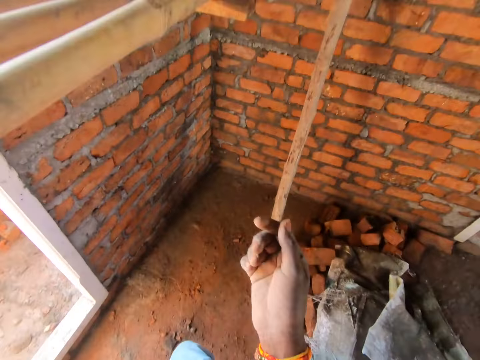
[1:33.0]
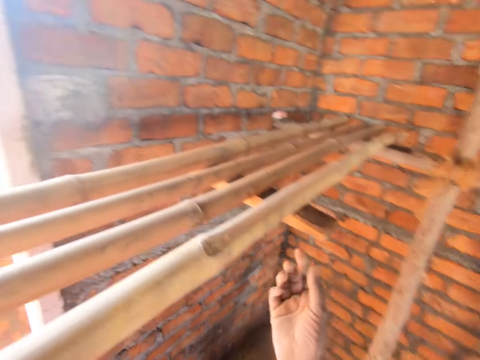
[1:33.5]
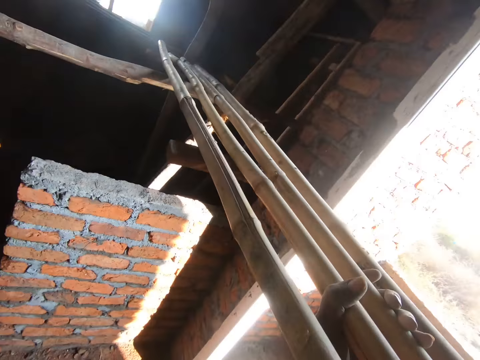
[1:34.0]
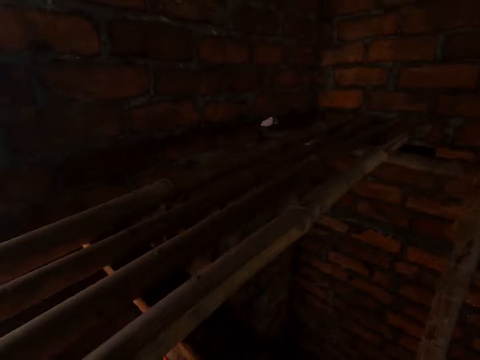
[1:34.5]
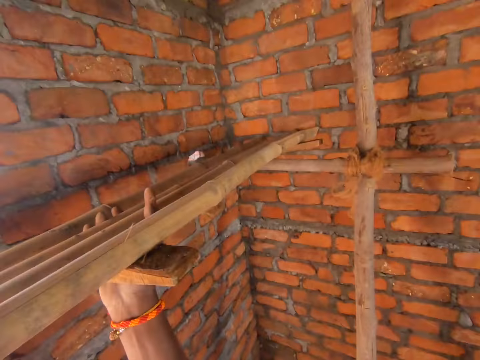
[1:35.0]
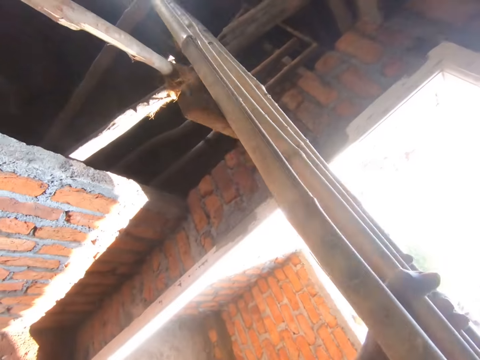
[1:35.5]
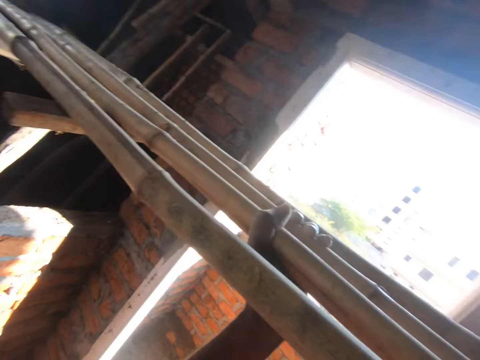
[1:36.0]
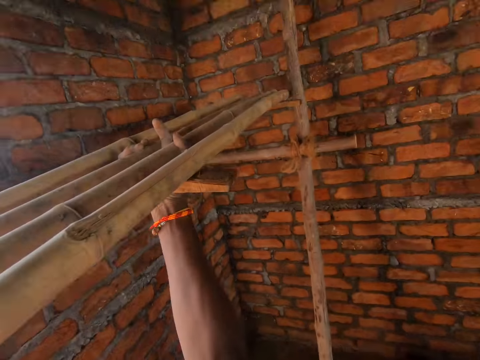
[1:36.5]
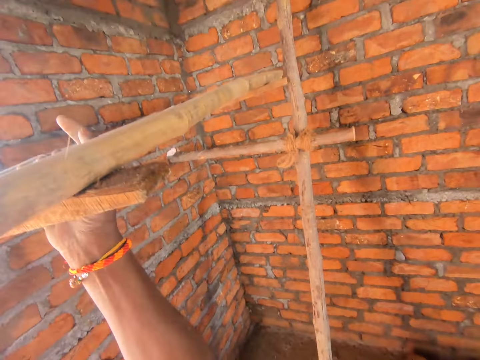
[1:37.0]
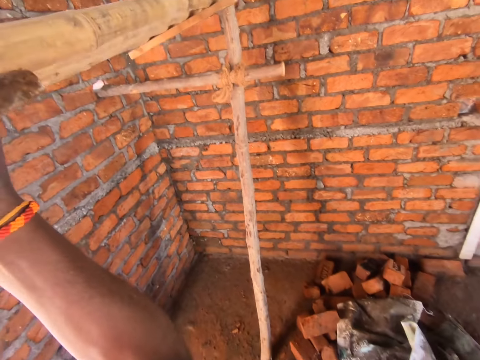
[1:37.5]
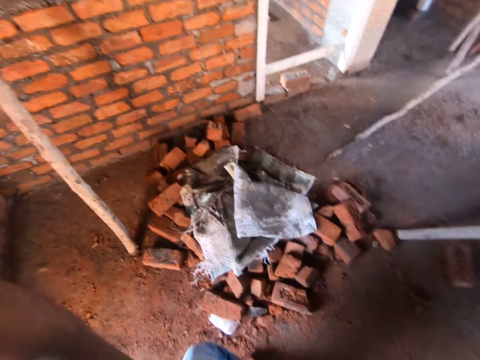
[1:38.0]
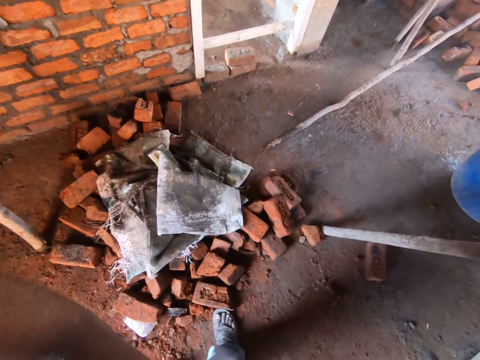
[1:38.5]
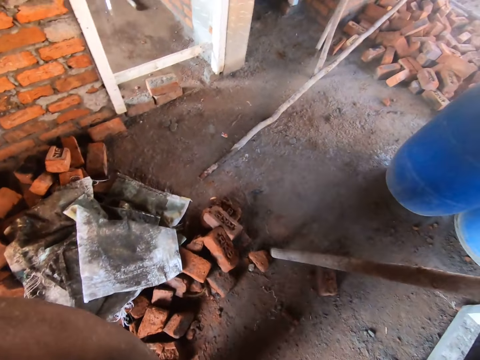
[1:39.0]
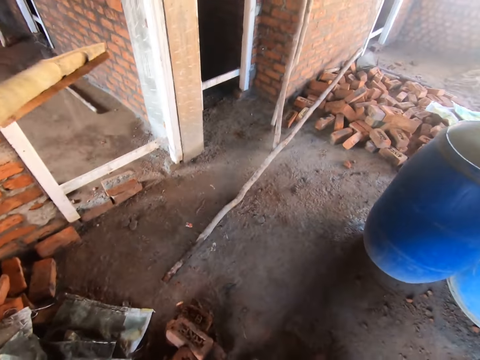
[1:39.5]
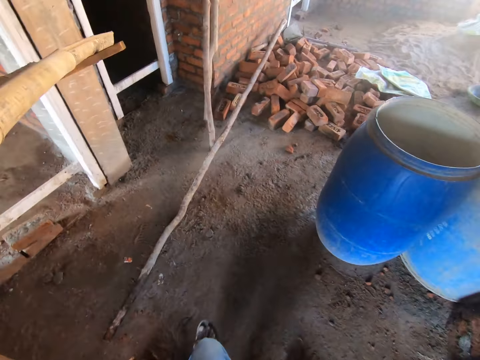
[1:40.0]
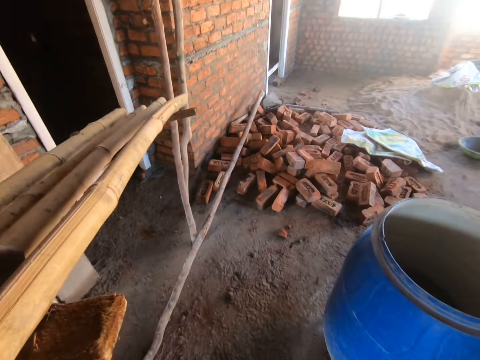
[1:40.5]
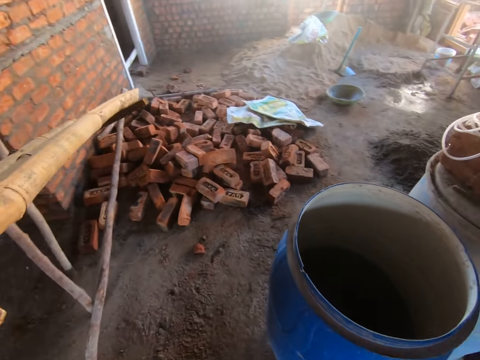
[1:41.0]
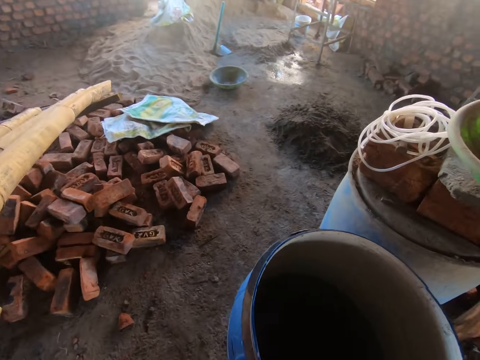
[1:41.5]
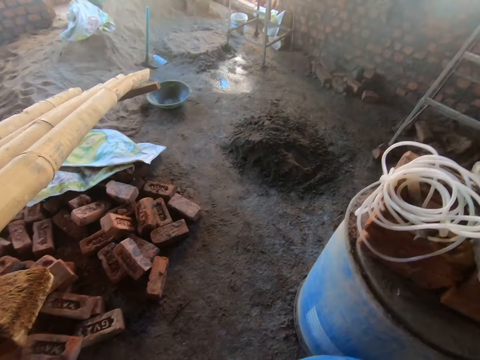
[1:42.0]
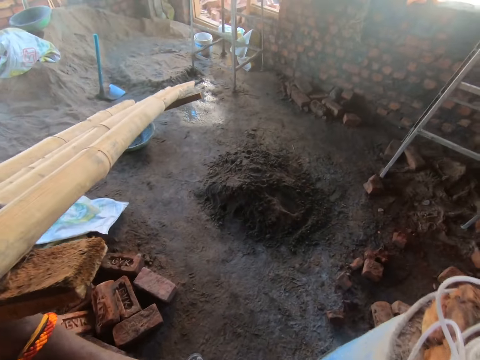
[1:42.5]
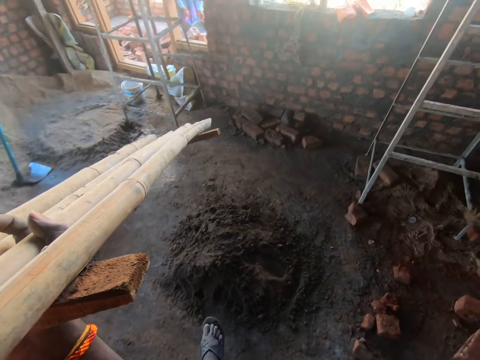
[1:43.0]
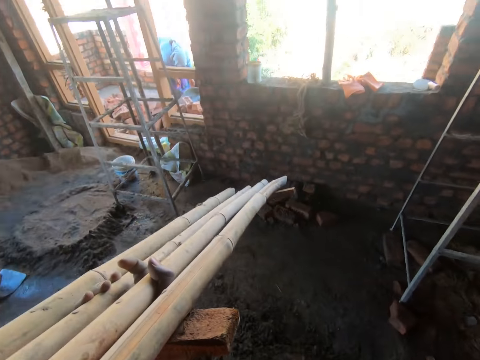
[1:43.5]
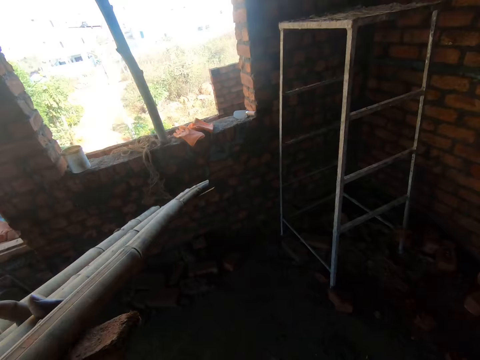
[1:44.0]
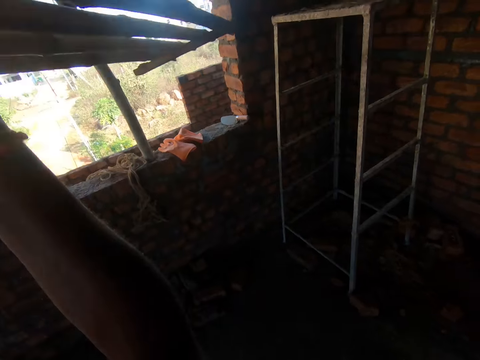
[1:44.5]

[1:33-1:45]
The camera wearer raises the hand. They pick the pieces of bamboo. They take the pieces of bamboo. They walk in the room.

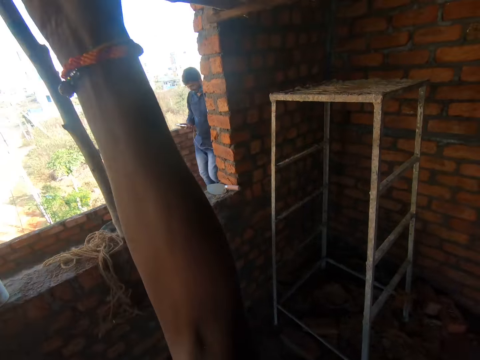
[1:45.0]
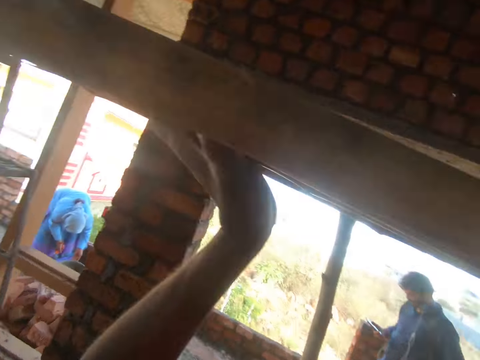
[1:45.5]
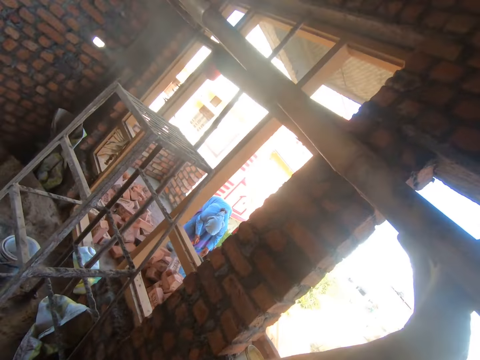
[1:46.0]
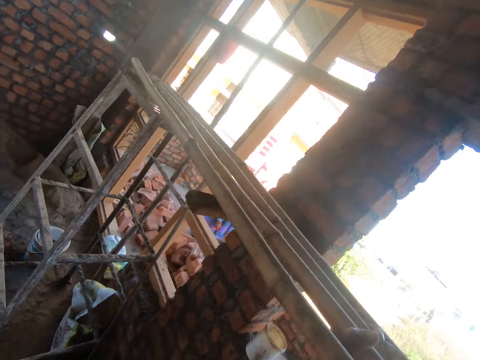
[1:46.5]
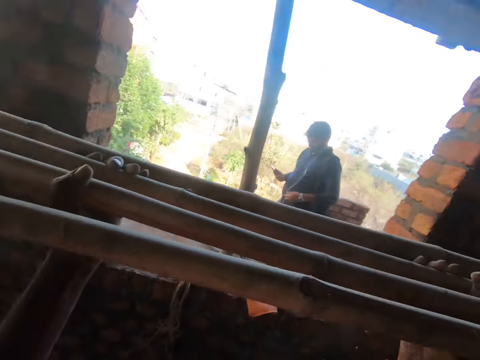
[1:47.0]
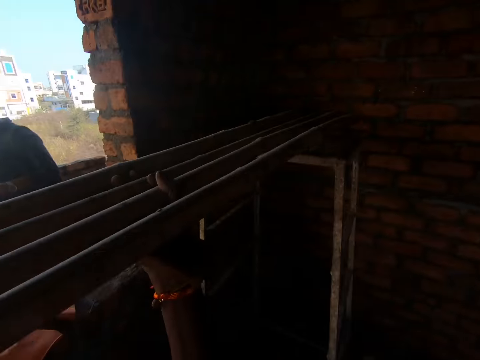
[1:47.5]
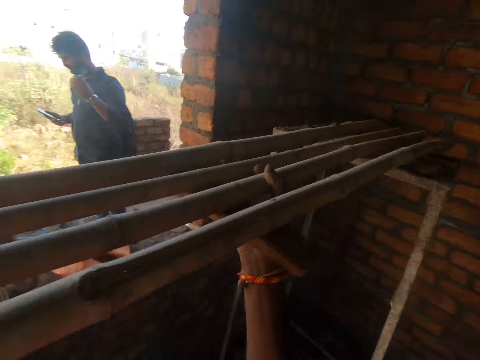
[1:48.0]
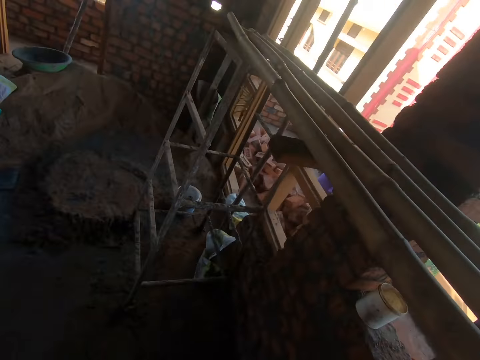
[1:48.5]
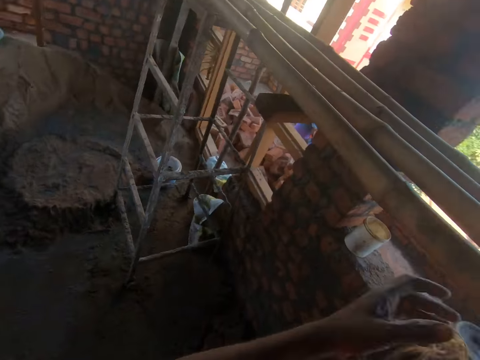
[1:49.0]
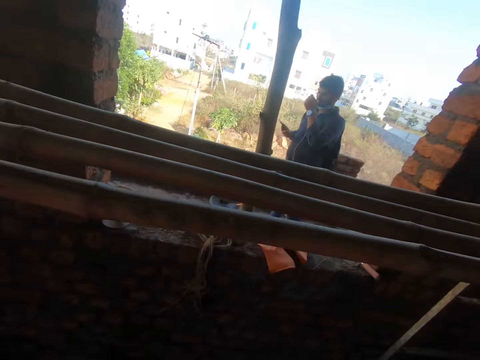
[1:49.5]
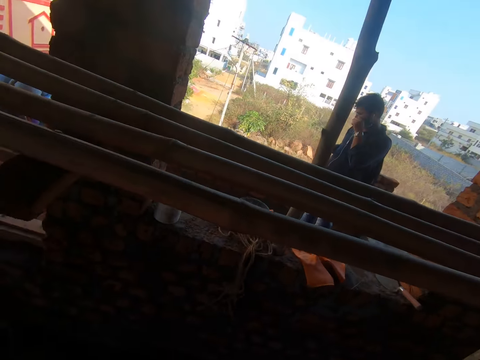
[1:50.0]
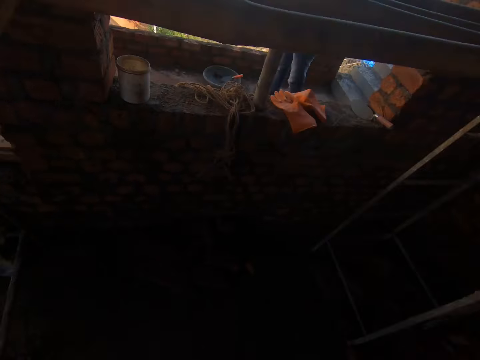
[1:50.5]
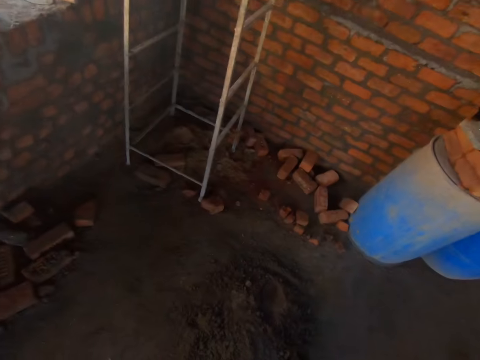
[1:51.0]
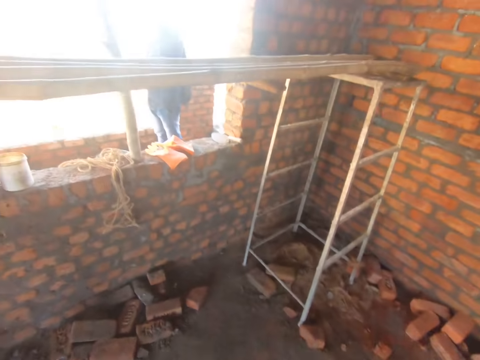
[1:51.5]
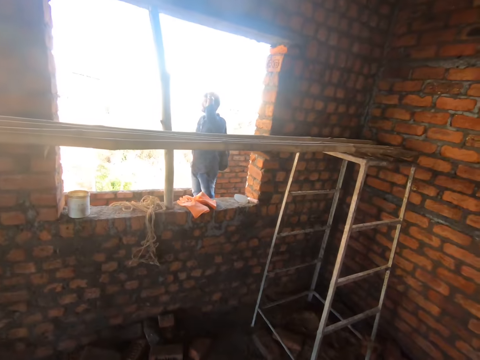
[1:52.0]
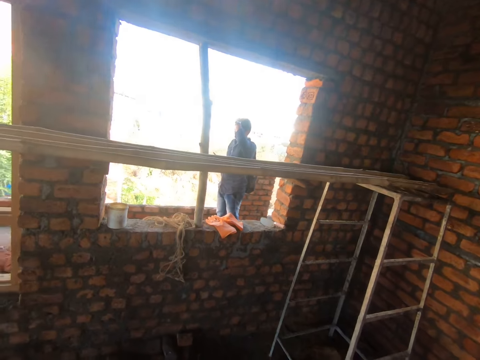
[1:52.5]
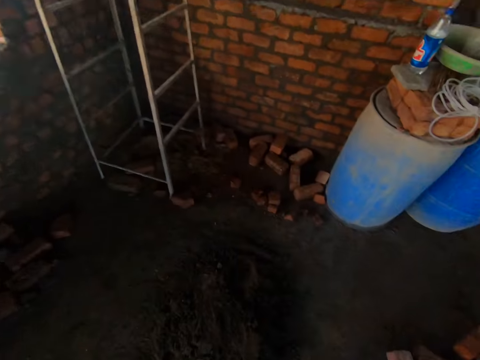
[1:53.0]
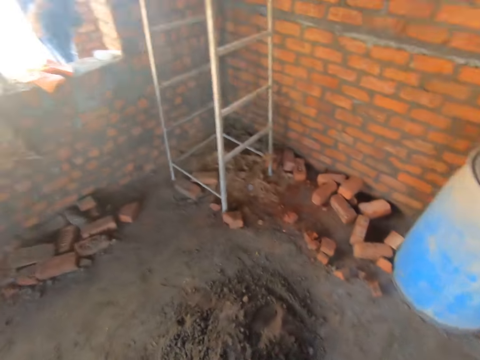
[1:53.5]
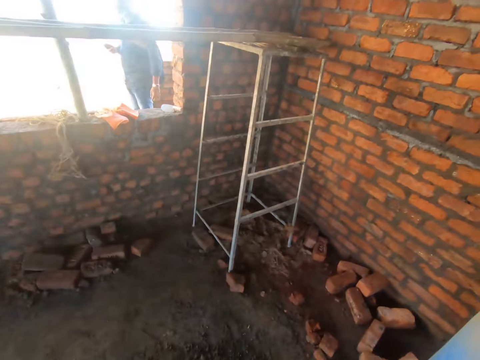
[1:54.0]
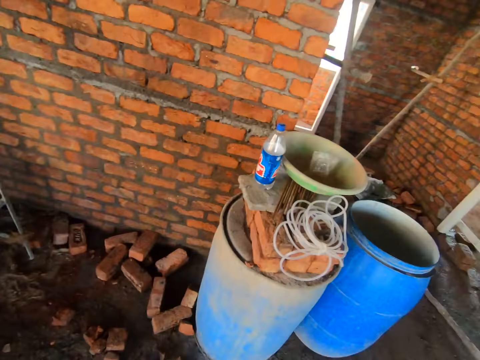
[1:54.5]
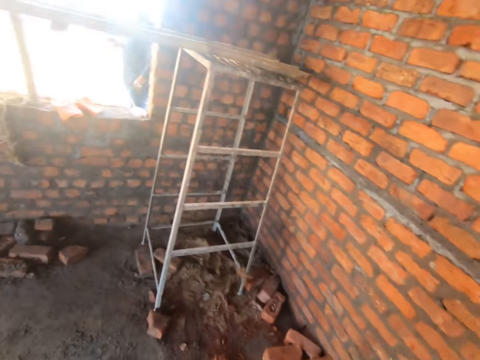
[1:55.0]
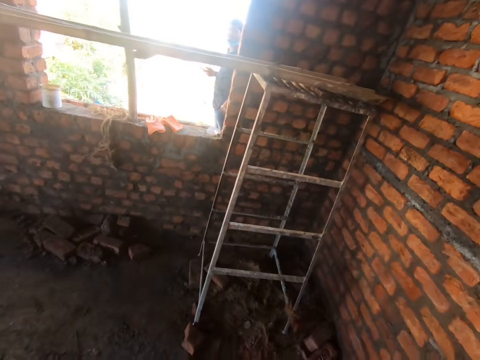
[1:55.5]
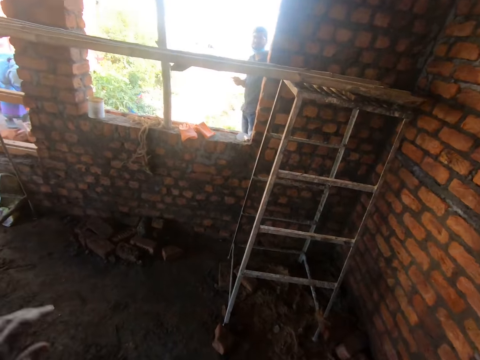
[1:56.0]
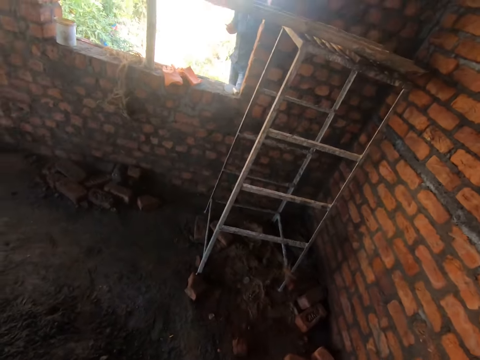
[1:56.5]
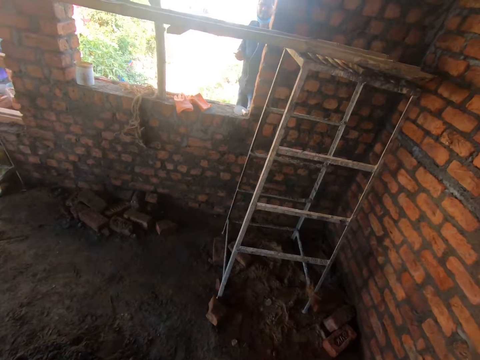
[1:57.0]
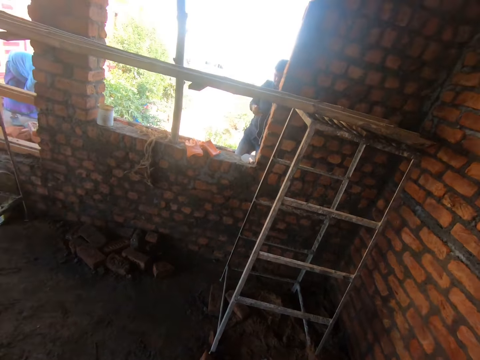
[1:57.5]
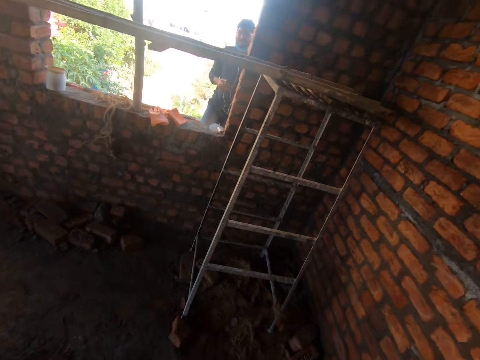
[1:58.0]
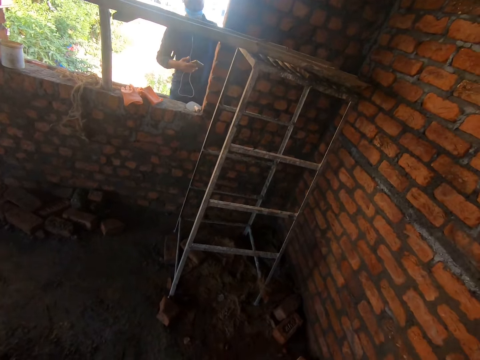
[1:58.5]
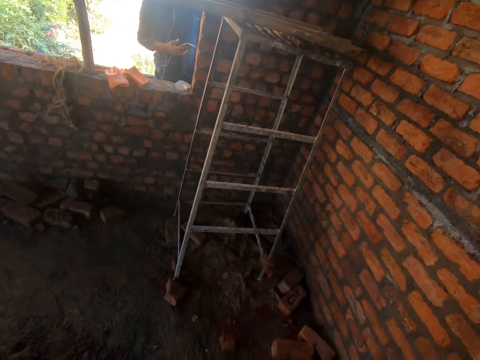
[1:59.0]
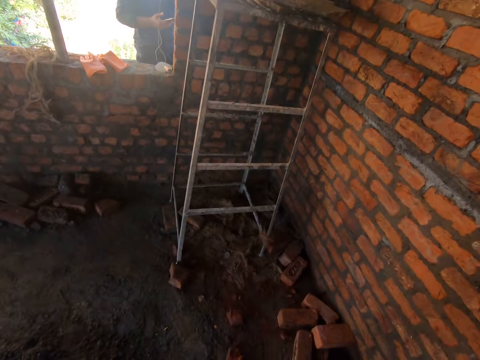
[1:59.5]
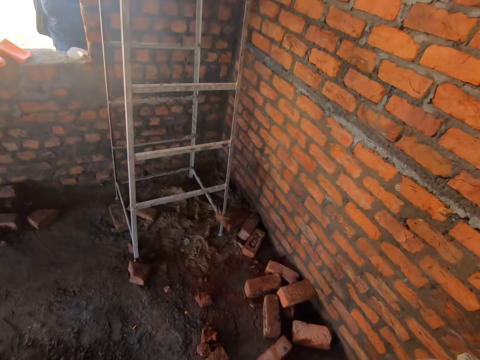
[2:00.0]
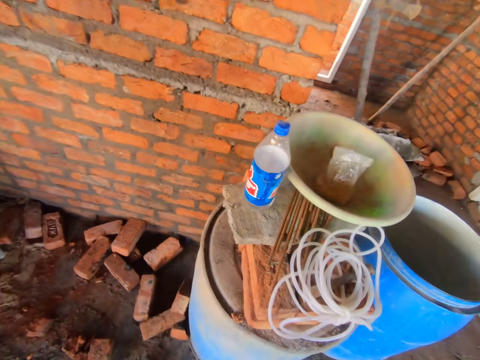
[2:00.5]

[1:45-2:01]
The camera wearer raises a hand. They drop the pieces of bamboo on the ladders. They look at the pieces of bamboo. They look around the room. They interact with a woman.
